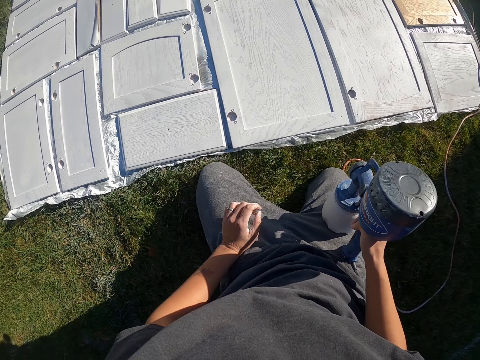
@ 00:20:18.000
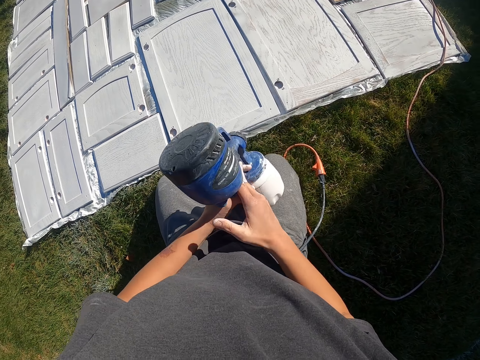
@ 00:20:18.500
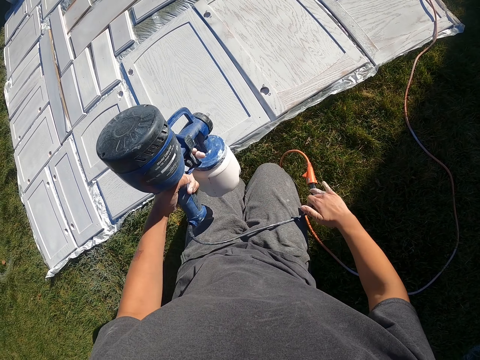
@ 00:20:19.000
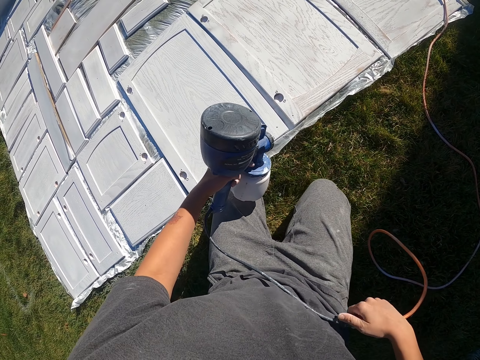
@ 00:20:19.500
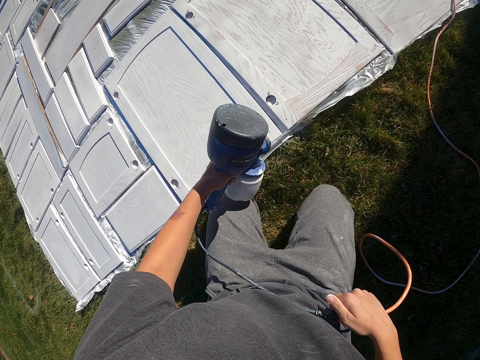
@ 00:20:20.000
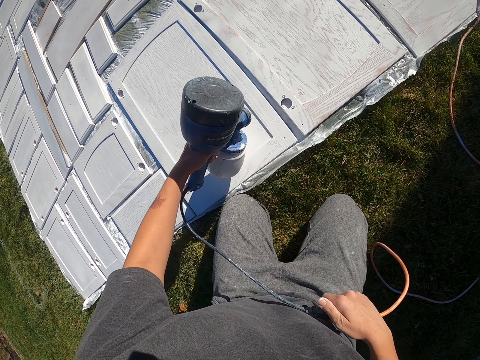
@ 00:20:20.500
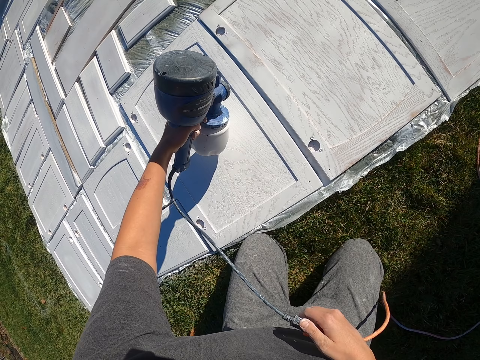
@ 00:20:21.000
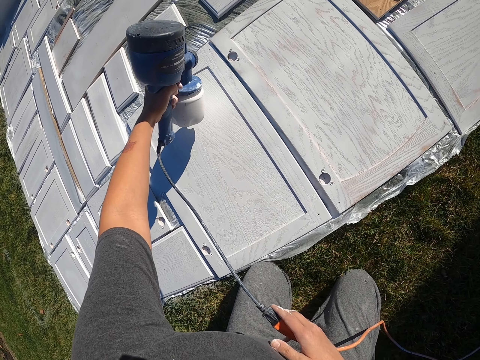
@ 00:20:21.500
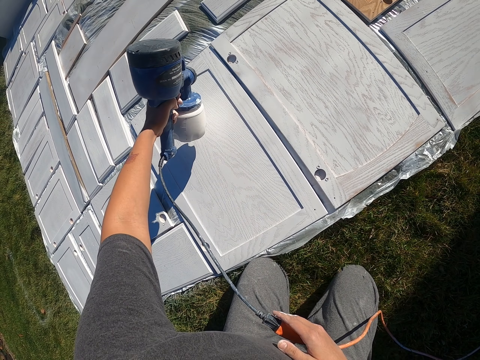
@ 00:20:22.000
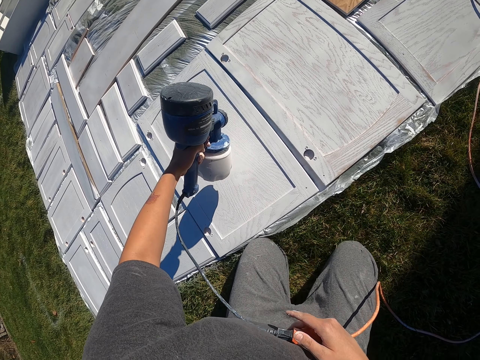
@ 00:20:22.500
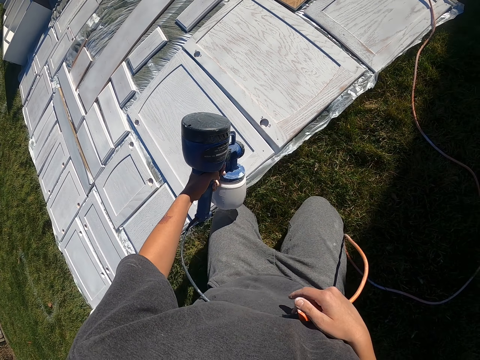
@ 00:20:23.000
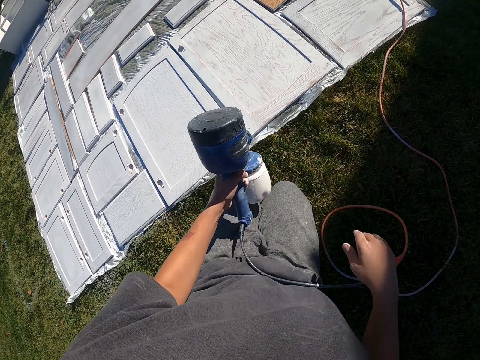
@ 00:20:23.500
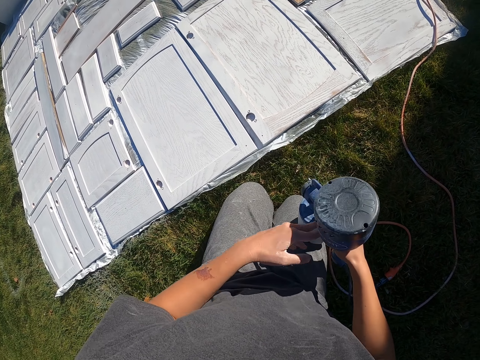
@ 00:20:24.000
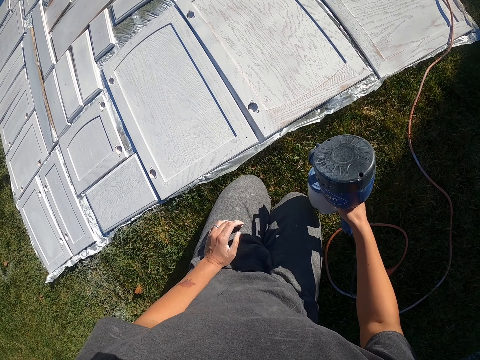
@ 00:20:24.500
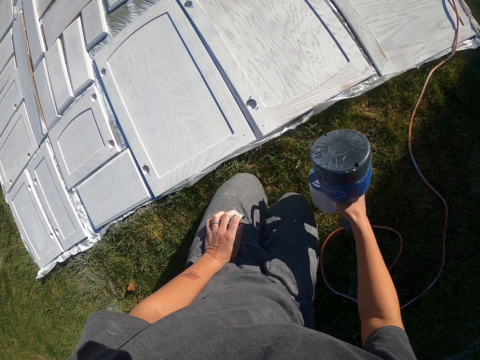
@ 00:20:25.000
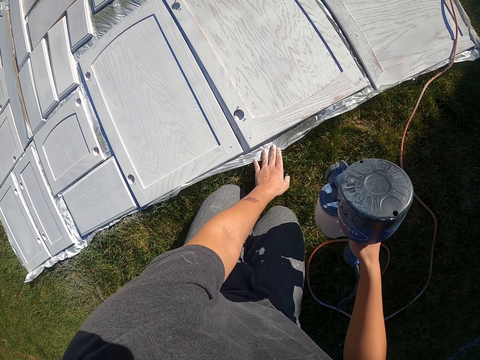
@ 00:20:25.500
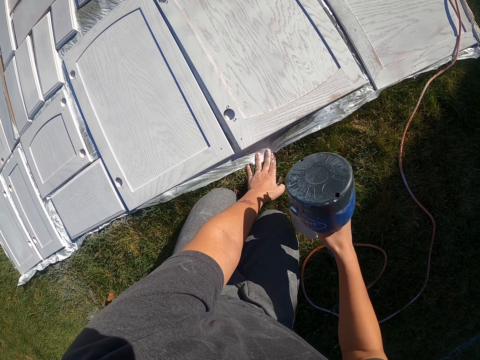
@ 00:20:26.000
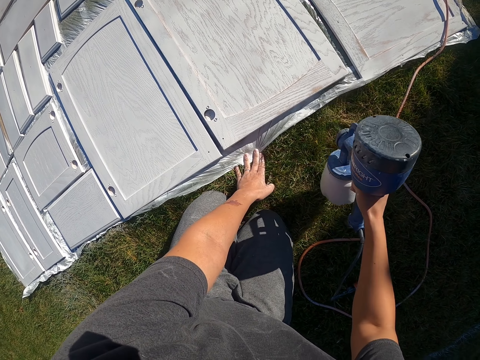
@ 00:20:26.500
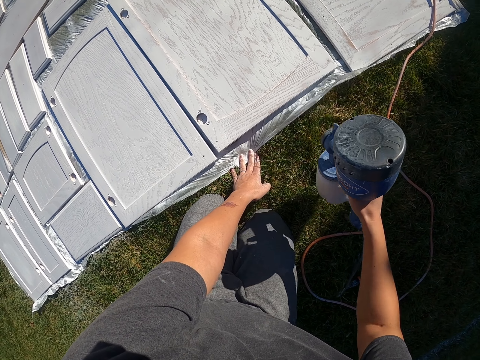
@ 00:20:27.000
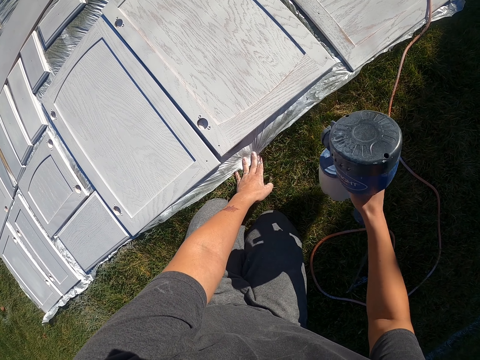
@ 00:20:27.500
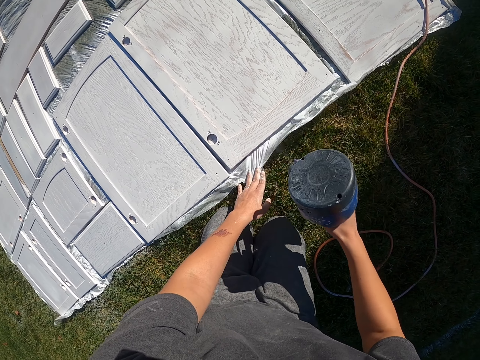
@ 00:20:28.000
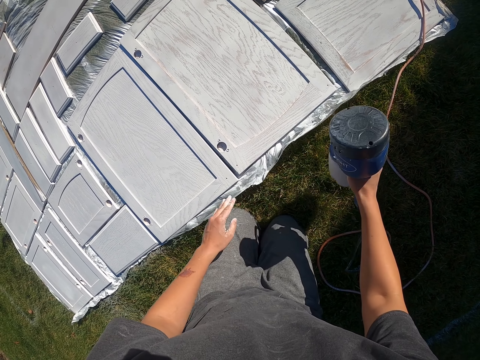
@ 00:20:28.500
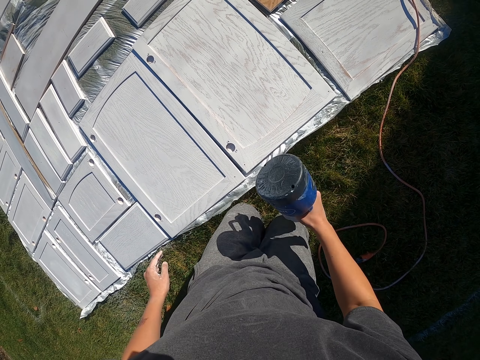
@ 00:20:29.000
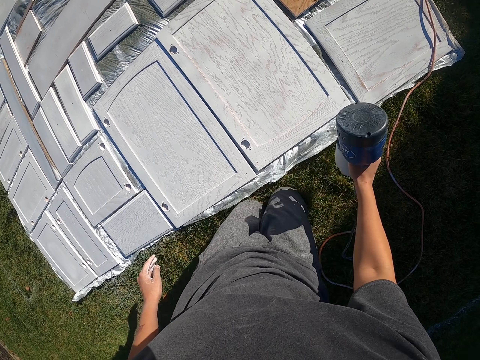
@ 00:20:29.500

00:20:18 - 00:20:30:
The camera wearer adjusts the paint sprayer. They spray paint on a cabinet door with the paint sprayer. They adjust the paint sprayer. They spray paint on the cabinet door with the paint sprayer. They adjust the polythene paper. They spray paint on the cabinet door with the paint sprayer.

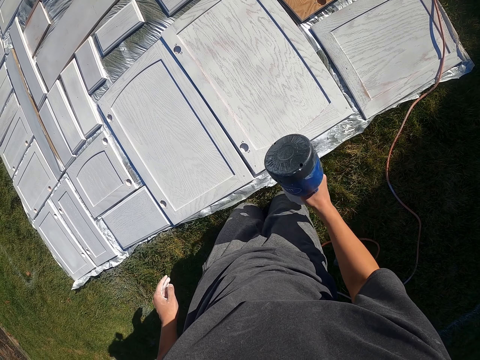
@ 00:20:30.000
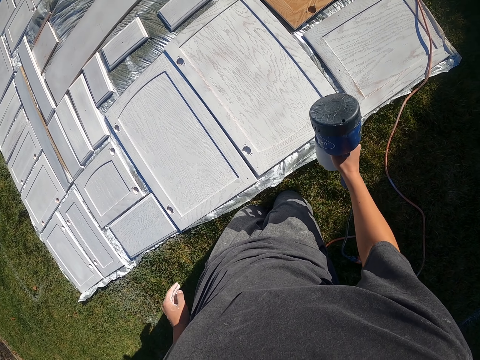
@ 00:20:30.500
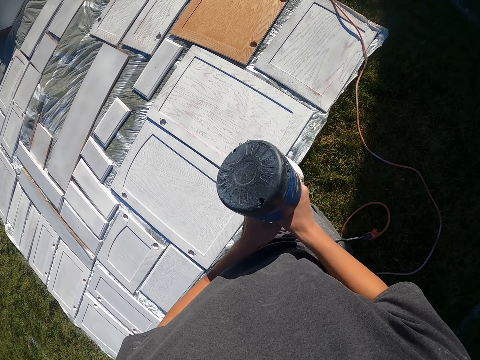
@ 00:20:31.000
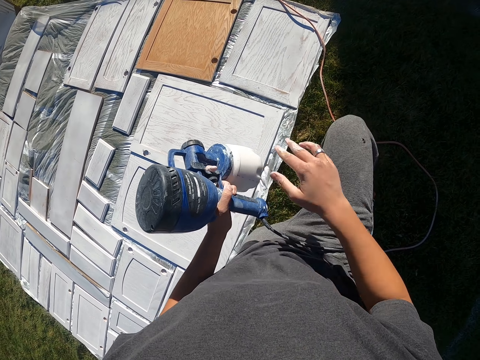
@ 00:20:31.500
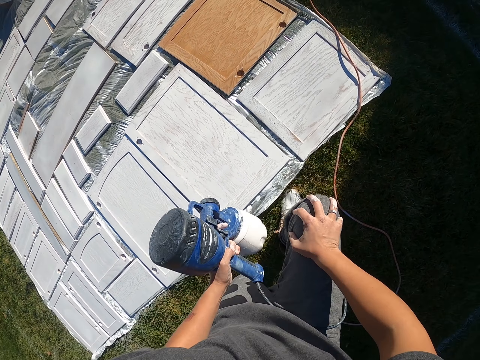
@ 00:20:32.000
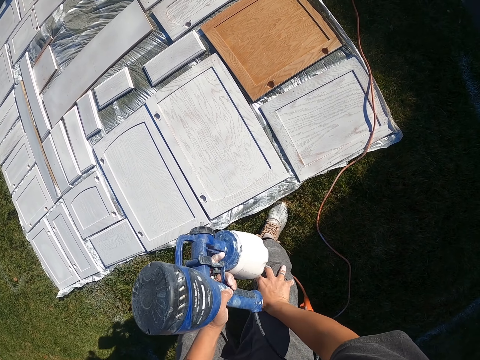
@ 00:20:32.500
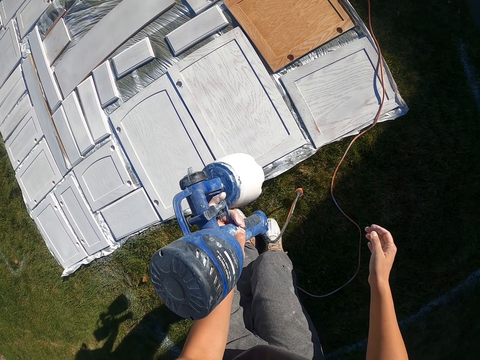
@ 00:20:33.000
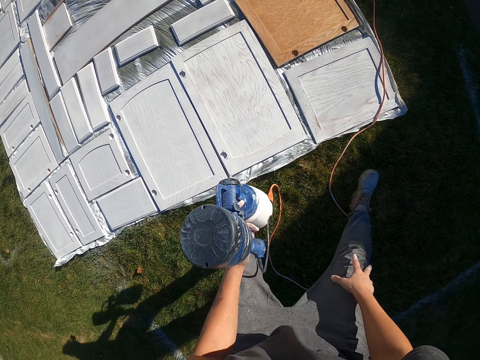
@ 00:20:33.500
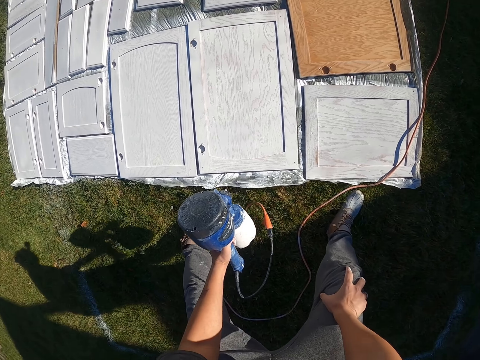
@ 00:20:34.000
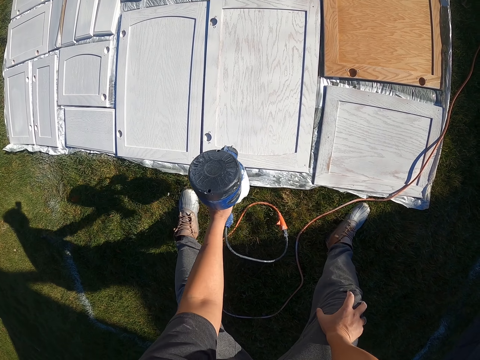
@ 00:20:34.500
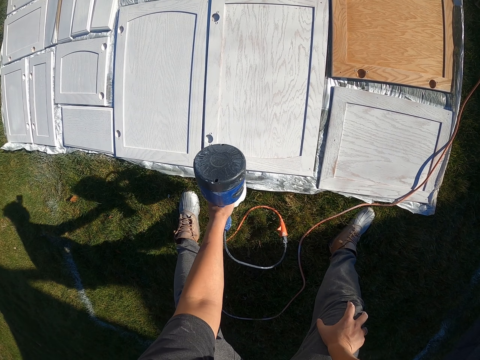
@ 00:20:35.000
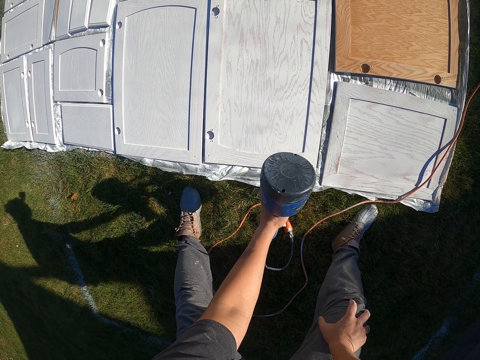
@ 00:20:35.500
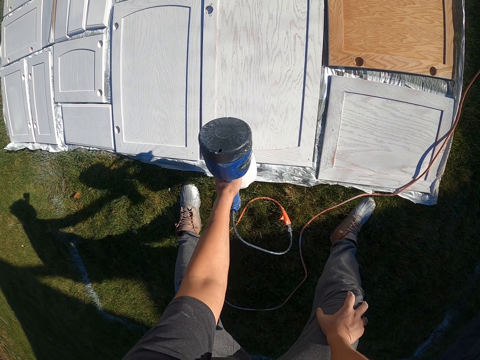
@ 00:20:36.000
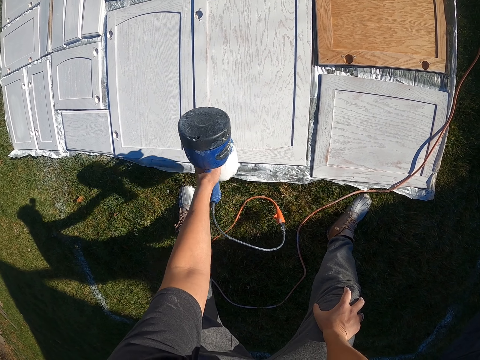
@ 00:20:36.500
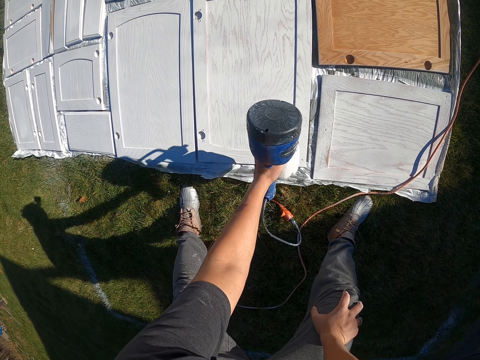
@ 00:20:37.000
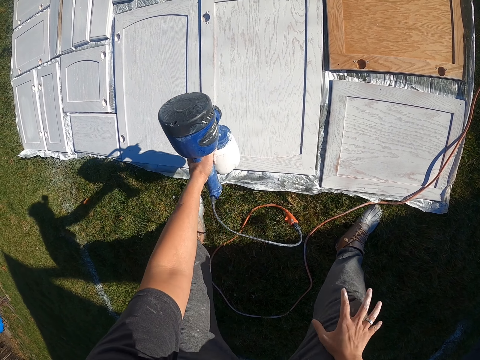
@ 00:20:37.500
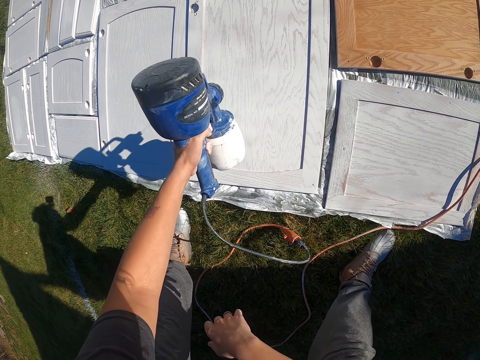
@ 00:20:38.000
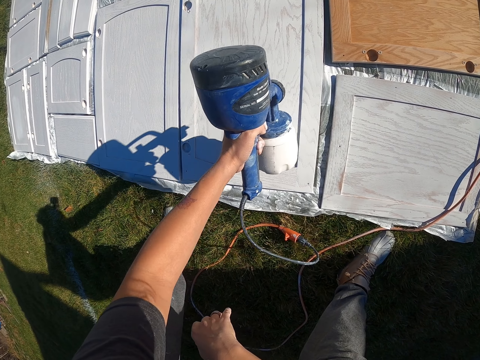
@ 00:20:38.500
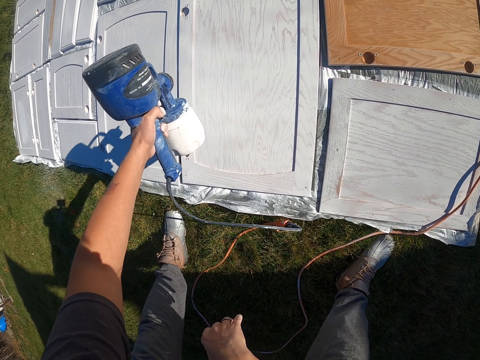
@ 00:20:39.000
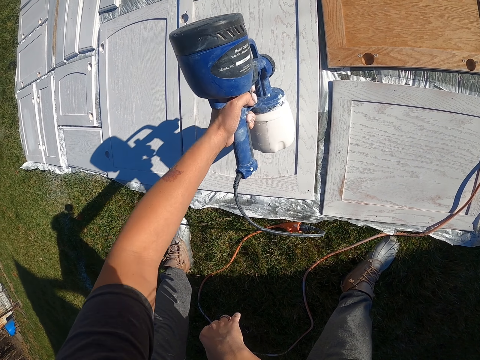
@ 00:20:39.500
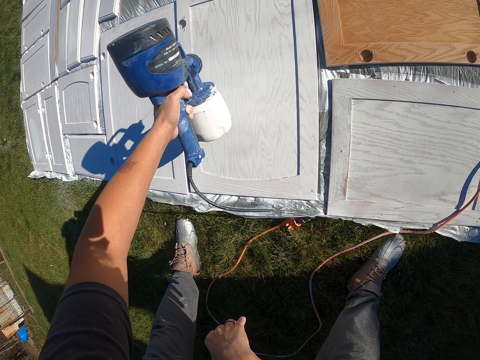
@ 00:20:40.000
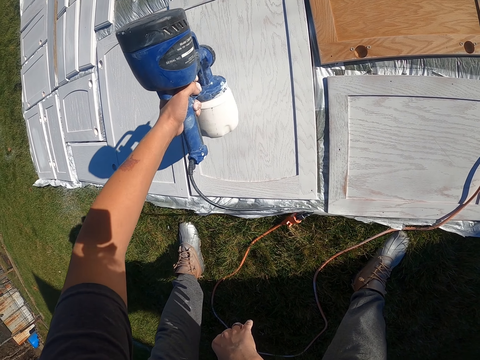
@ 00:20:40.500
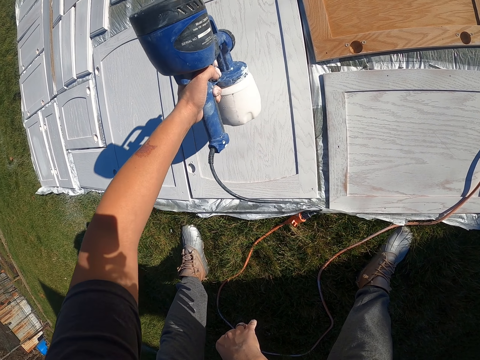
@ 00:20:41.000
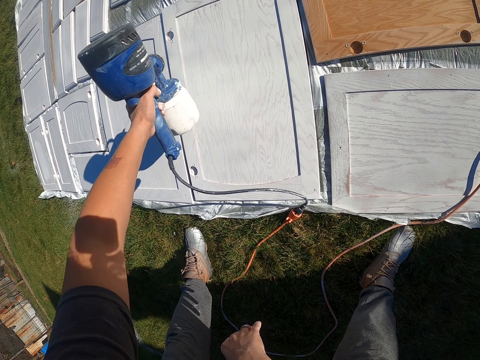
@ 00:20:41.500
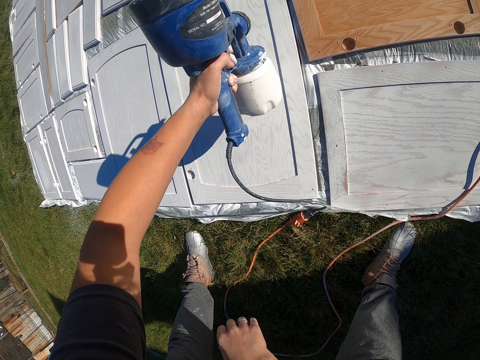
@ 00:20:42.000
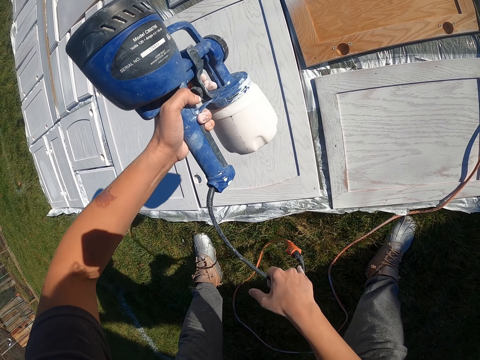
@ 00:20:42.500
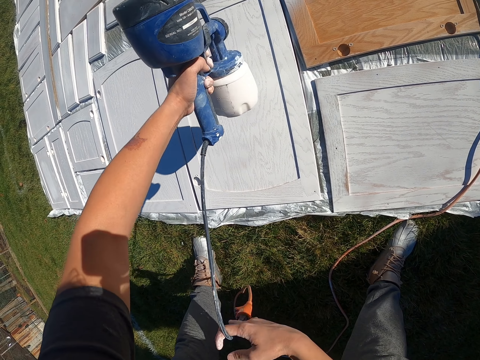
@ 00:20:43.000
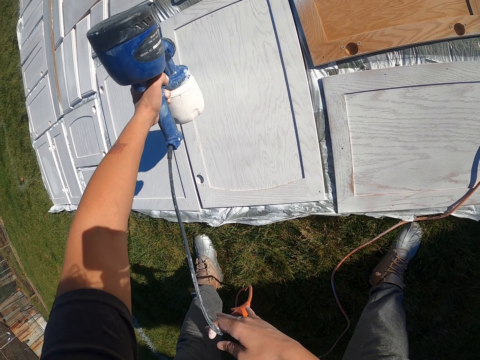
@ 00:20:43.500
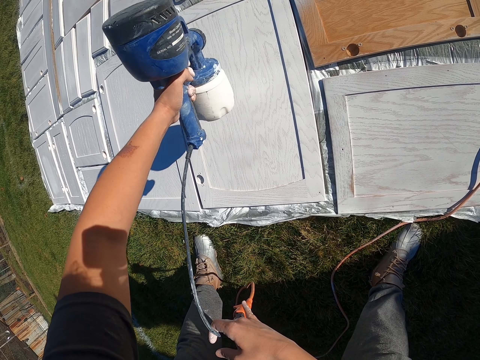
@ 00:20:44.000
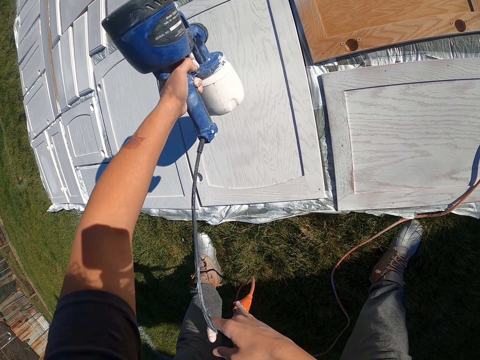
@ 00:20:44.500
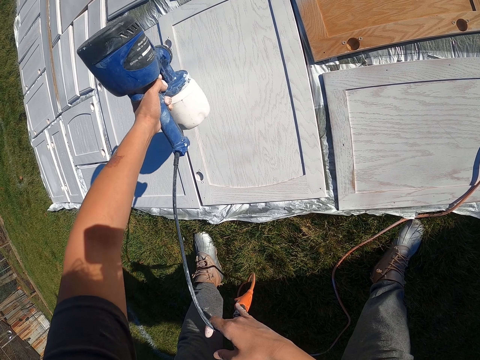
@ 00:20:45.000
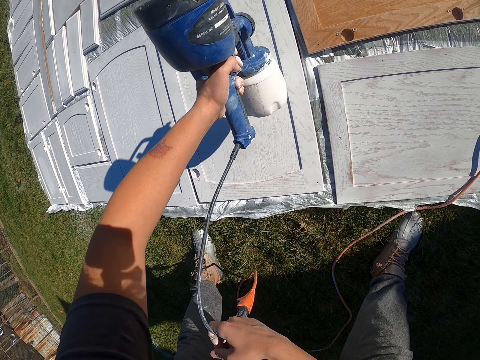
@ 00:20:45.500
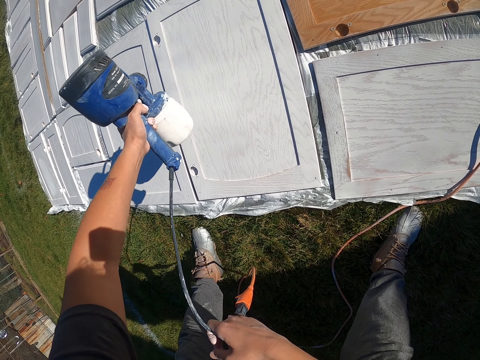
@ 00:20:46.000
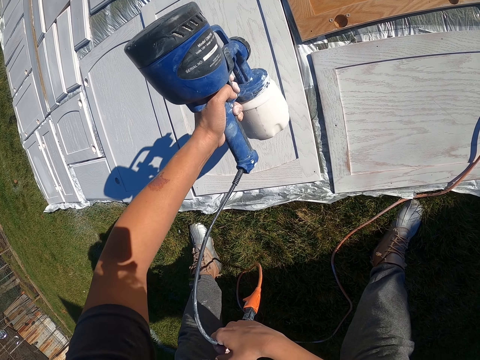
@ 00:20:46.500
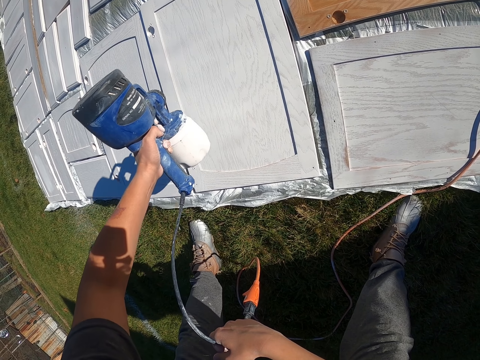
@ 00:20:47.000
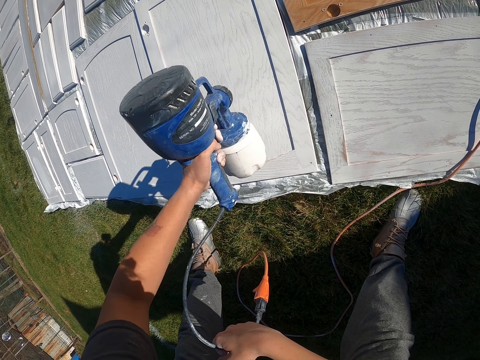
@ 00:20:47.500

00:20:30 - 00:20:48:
The camera wearer adjusts the paint sprayer. They stand up. They spray paint on a cabinet door with the paint sprayer. They spray wooden boards. They adjust the paint sprayer cable. They spray paint to the cabinet door with the paint sprayer.
